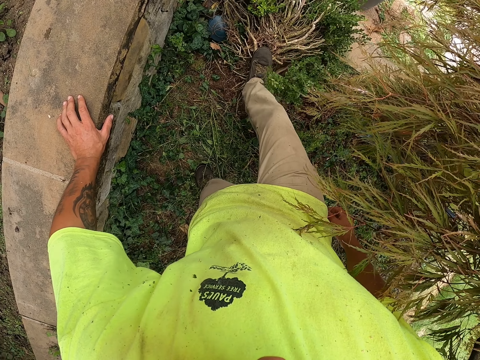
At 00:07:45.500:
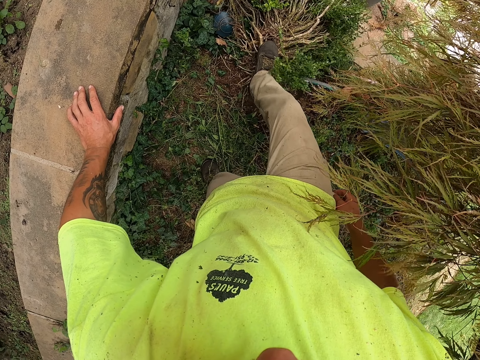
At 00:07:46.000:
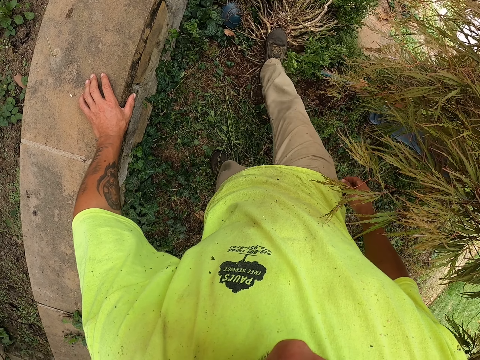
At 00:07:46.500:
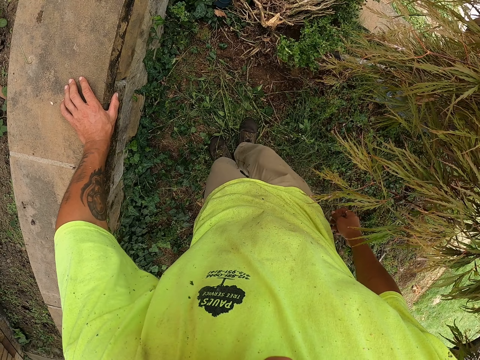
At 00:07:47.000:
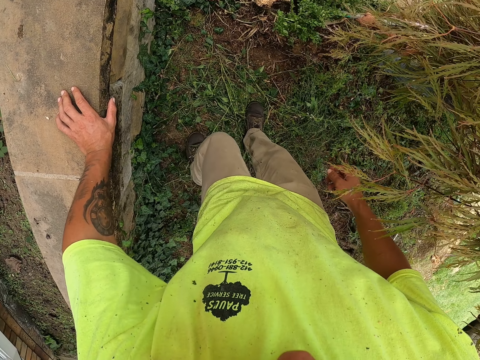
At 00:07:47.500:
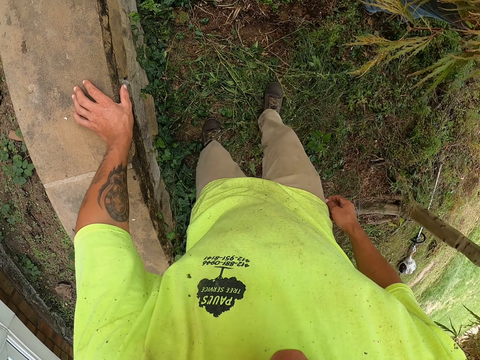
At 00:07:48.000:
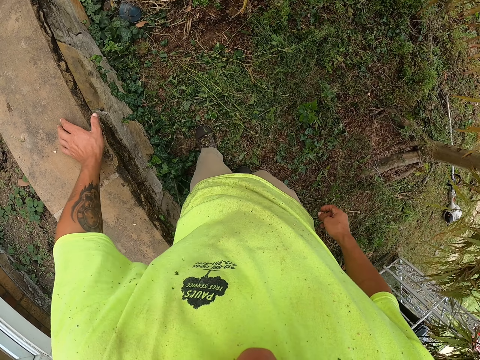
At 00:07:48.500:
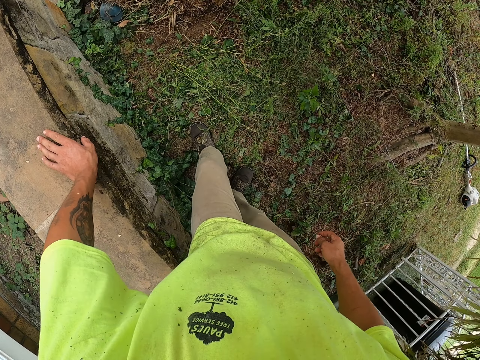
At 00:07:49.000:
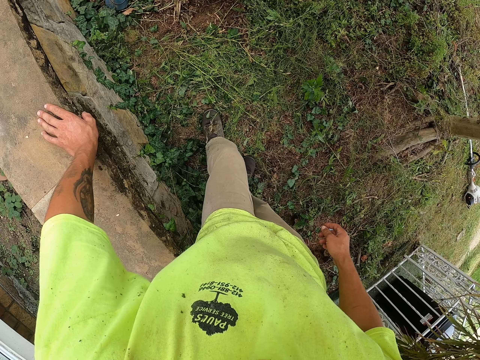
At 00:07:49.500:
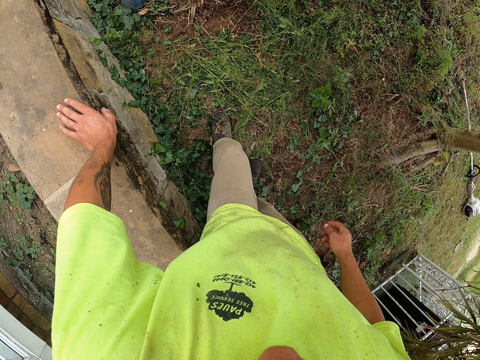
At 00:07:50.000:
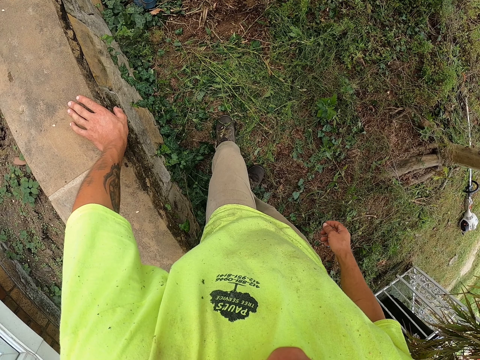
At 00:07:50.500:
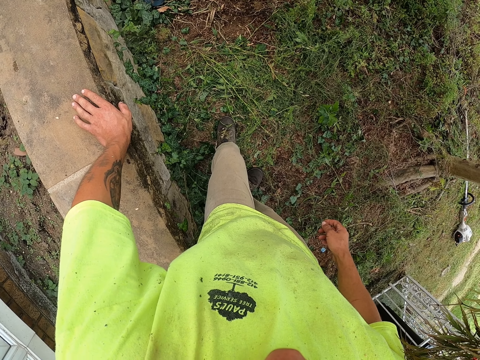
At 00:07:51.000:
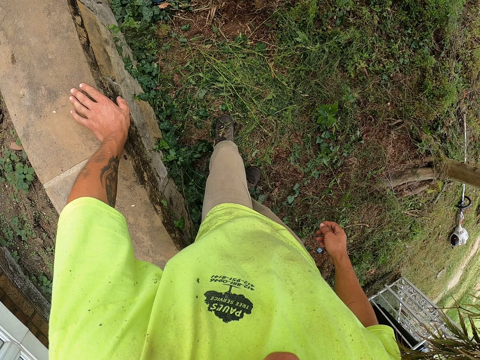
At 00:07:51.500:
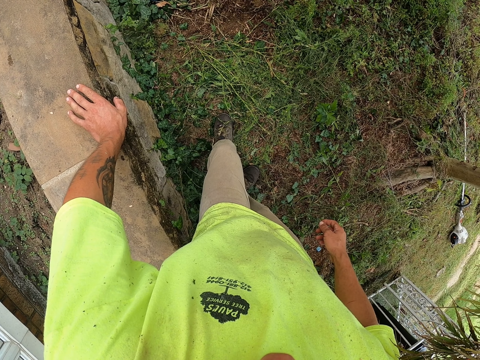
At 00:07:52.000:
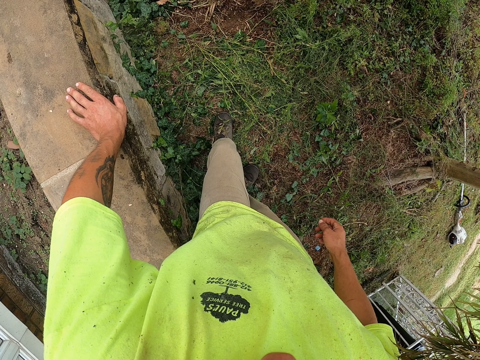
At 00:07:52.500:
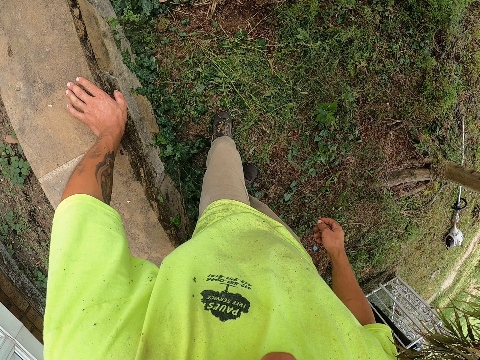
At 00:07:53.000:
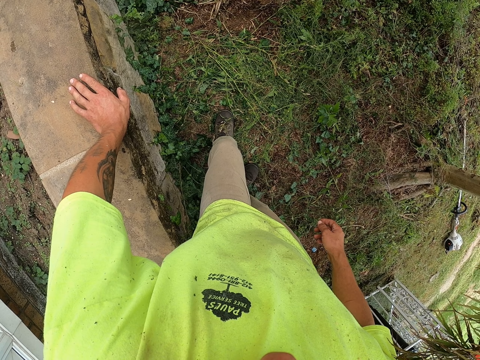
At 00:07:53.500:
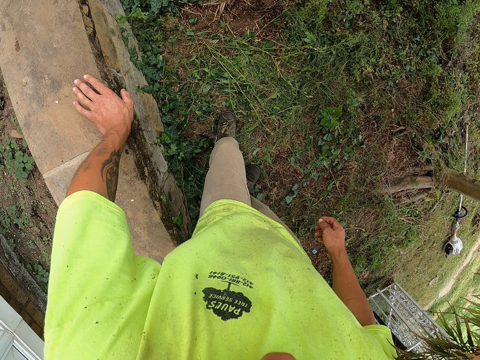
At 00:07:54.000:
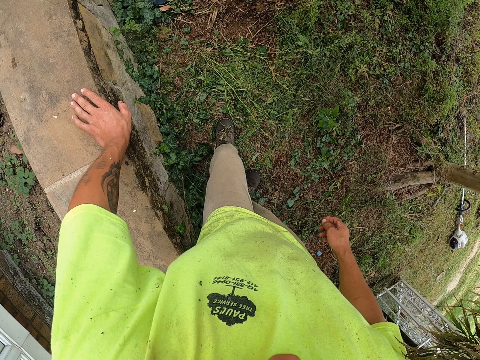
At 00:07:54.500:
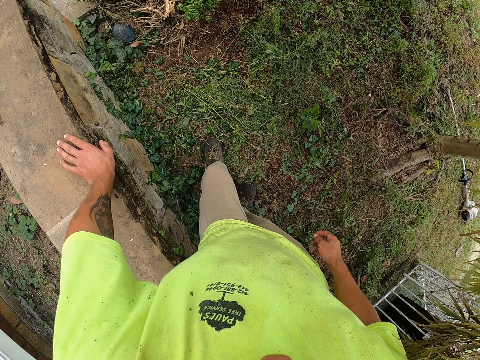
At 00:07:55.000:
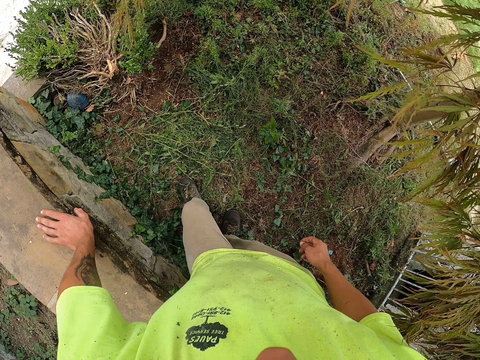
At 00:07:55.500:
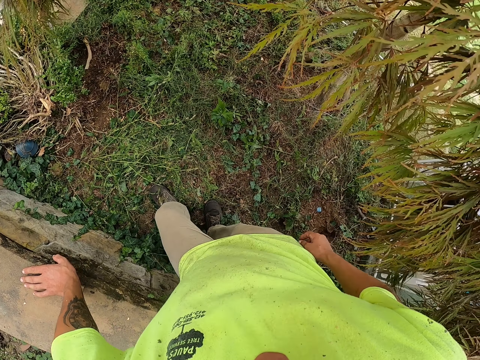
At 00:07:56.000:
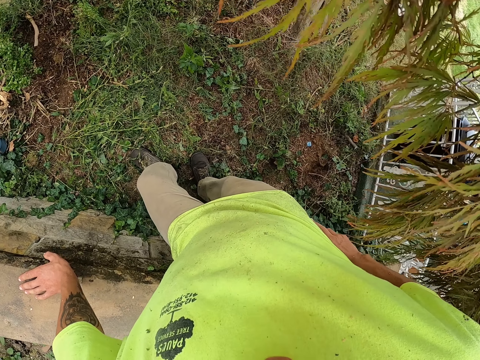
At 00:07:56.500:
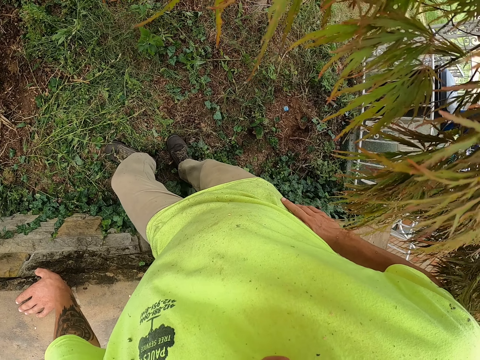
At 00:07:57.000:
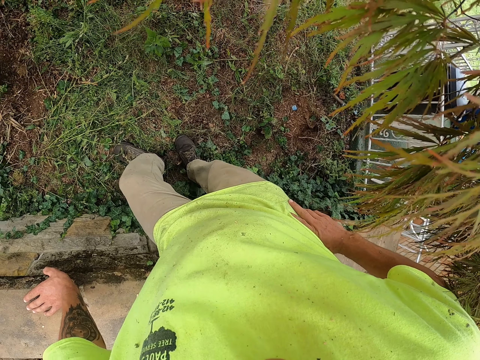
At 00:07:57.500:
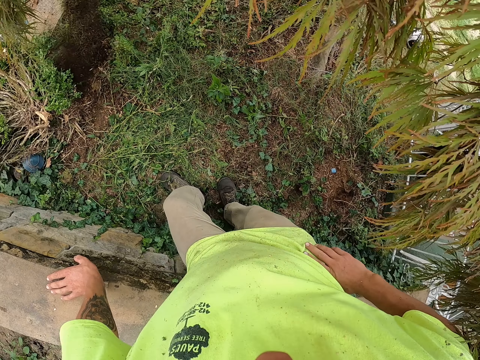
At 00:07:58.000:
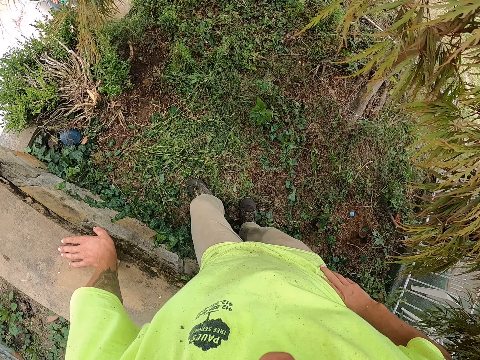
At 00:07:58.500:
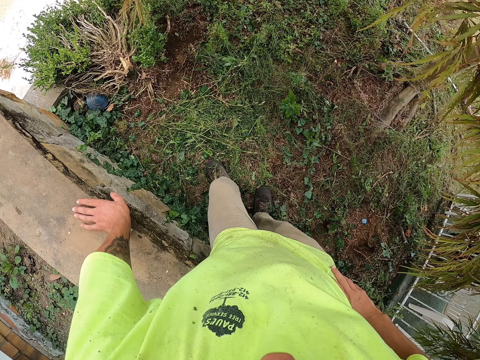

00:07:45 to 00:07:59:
The camera wearer stares outside. He places his right hand on his waist.

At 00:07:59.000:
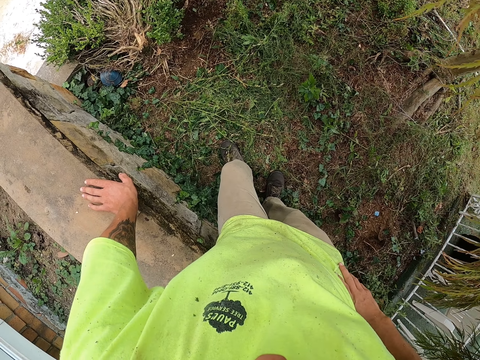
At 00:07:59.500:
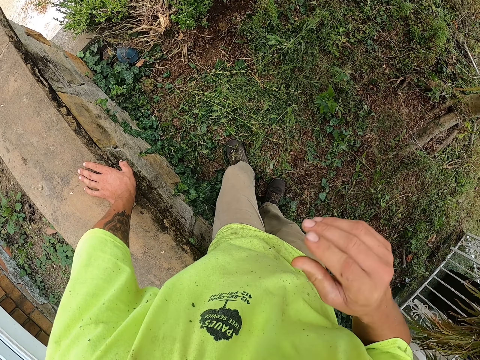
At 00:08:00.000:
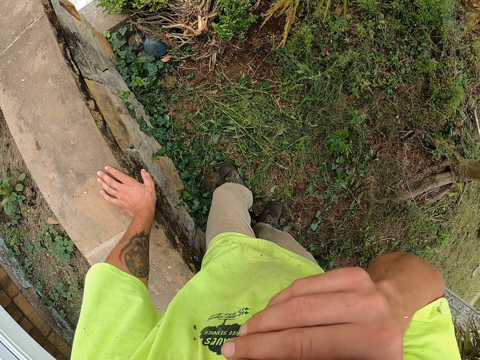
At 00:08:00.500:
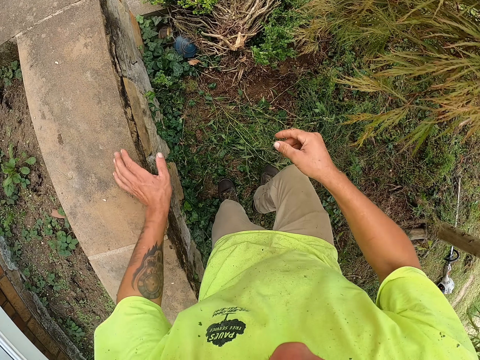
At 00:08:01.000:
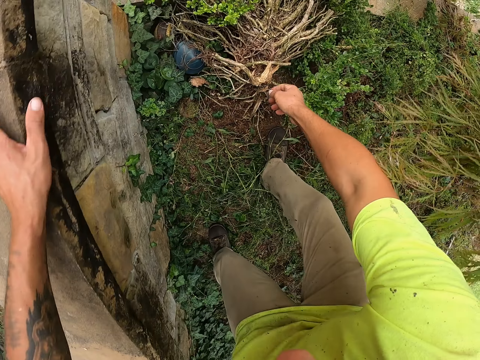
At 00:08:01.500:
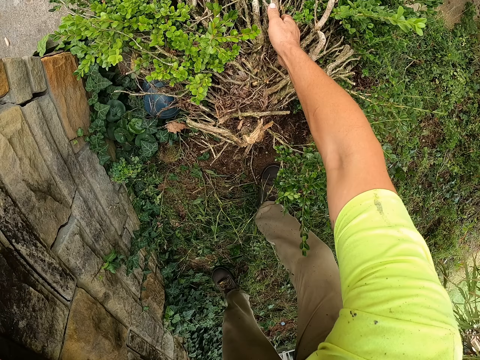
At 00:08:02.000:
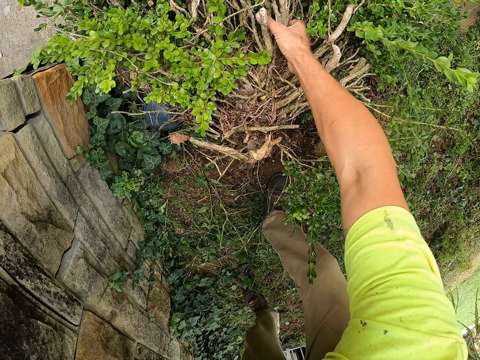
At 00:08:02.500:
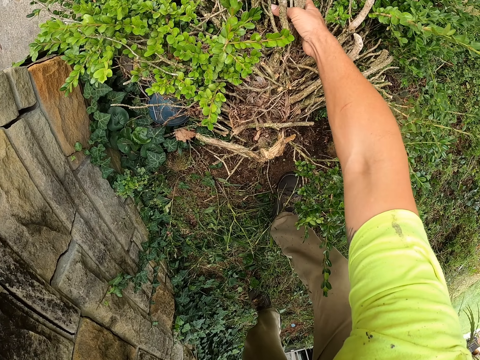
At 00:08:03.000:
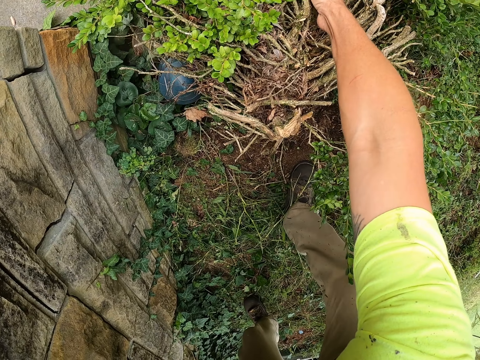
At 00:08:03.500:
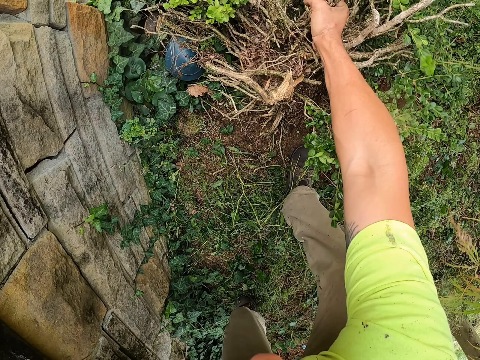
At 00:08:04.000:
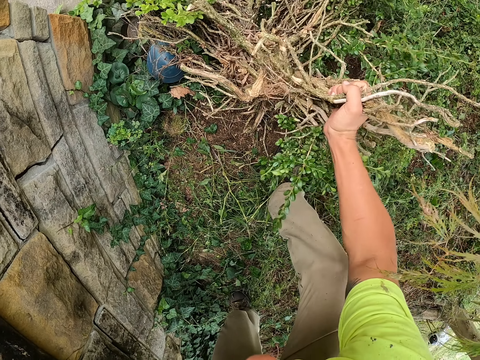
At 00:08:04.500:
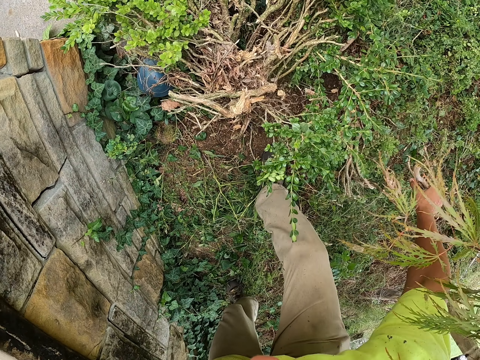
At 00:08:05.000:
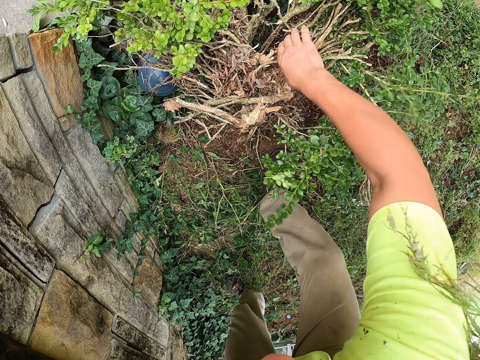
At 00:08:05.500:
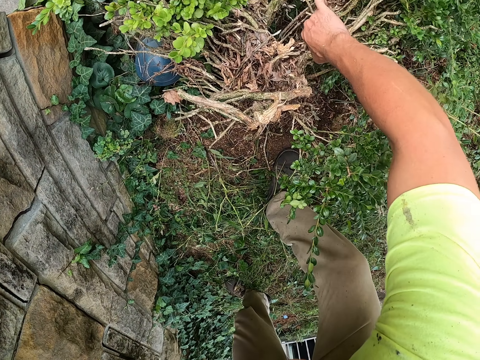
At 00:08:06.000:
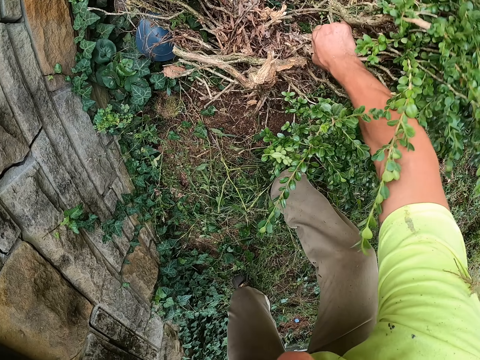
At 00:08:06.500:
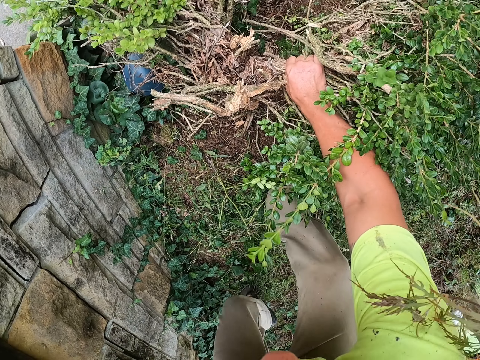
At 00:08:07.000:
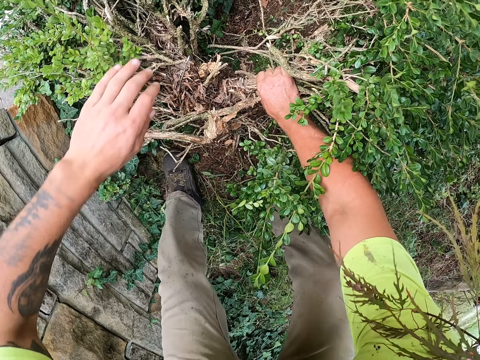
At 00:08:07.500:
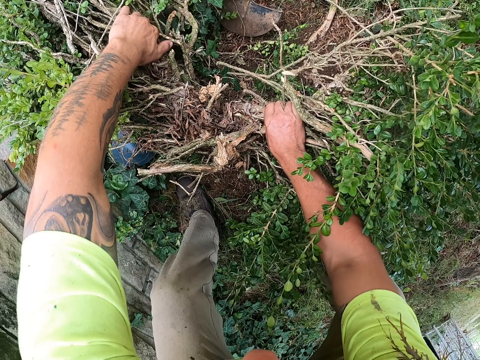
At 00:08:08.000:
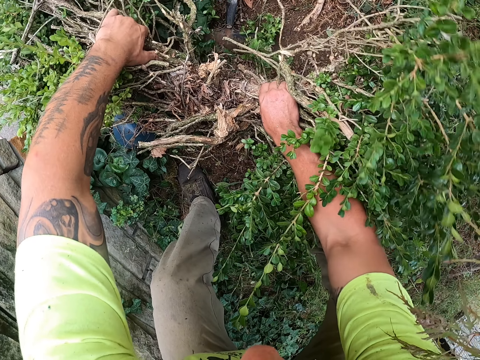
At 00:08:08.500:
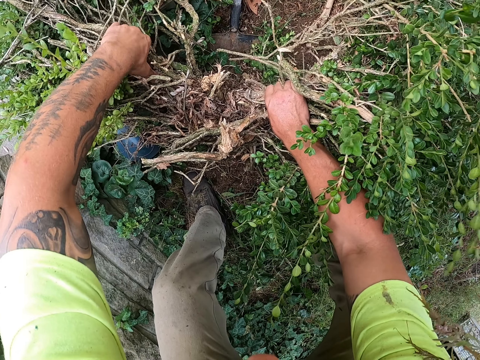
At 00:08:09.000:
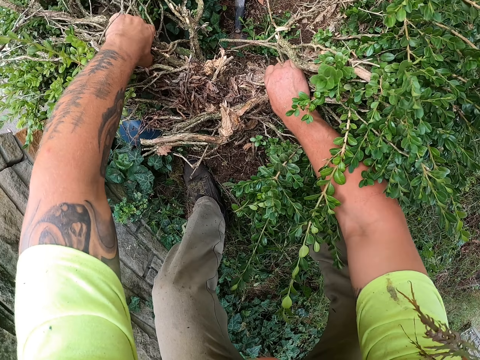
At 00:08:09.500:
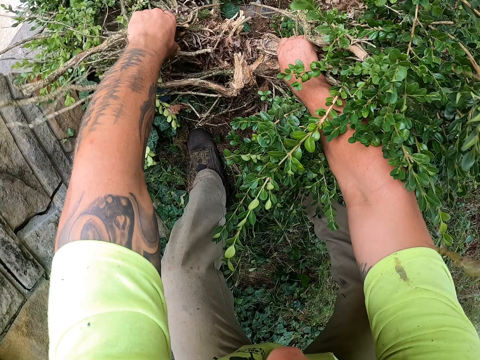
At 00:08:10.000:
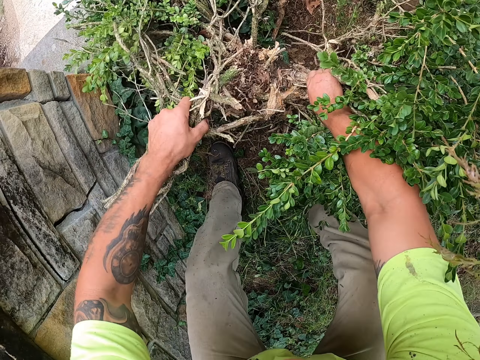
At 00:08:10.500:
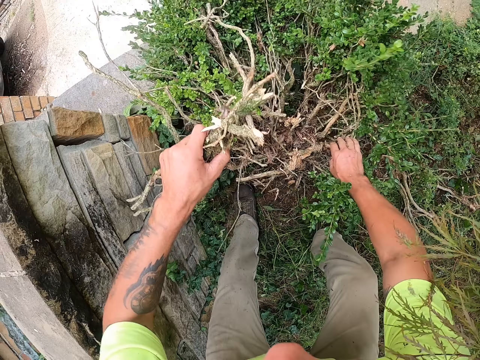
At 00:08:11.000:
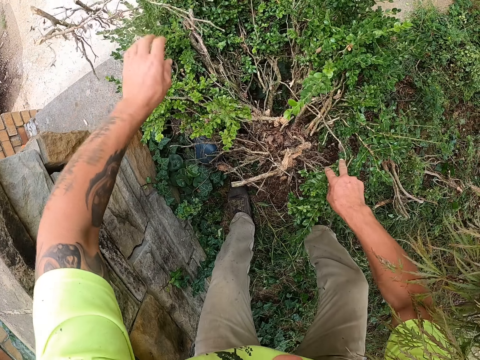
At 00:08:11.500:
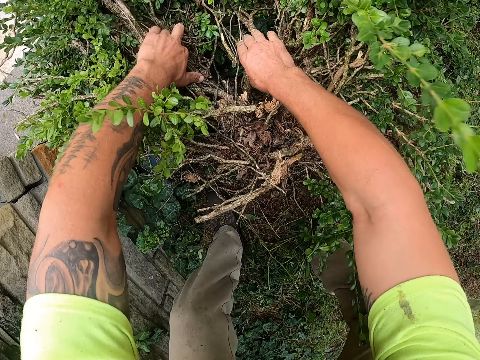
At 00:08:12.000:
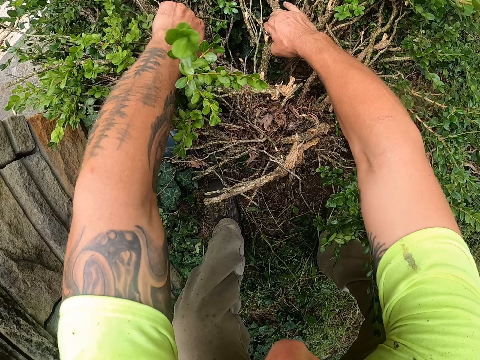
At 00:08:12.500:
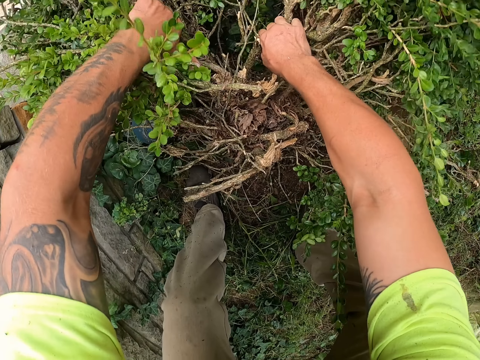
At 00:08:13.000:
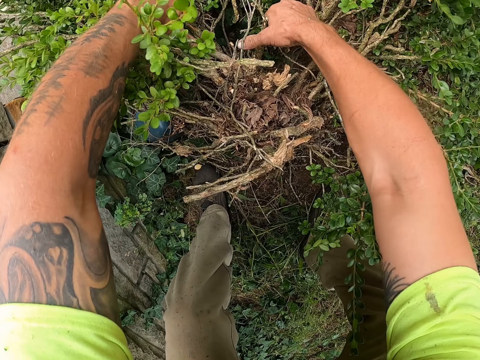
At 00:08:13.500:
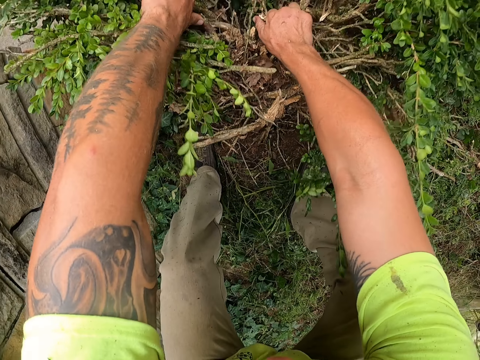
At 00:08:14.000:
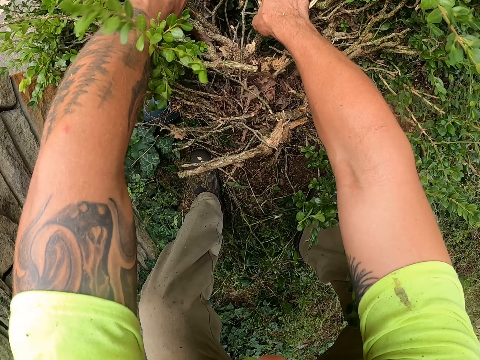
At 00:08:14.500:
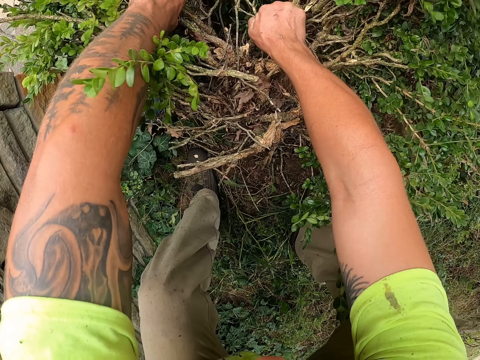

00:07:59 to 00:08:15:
The camera wearer touches his face with his right hand. He plugs flowers with his right hand. He cuts some branches from the plant with his right hand. He drops the branches in his right hand on the floor. He pulls branches of the plant from the ground with his right hand. He pulls branches of the plant from the ground with both hands. He cuts some branches from the plant with his left hand. He throws the branches in his left hand on the floor. He pulls branches of the plant from the ground with both hands.
